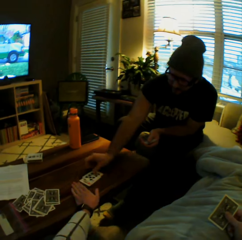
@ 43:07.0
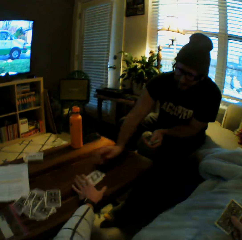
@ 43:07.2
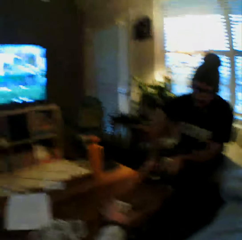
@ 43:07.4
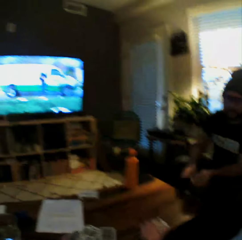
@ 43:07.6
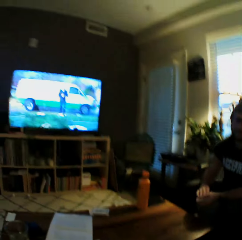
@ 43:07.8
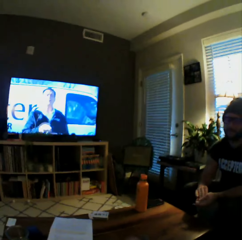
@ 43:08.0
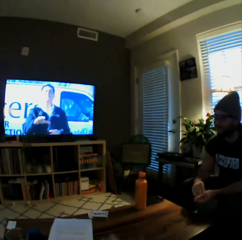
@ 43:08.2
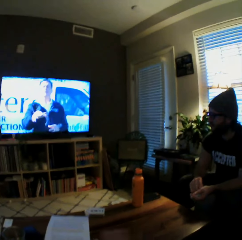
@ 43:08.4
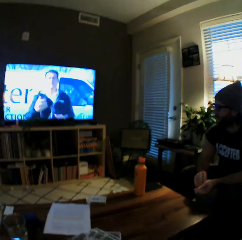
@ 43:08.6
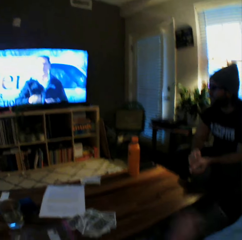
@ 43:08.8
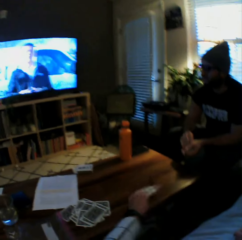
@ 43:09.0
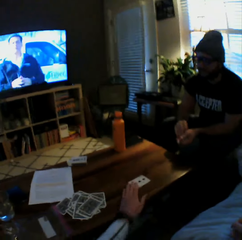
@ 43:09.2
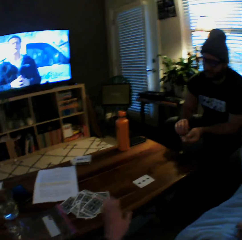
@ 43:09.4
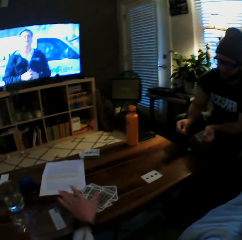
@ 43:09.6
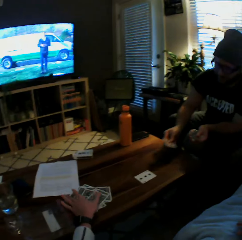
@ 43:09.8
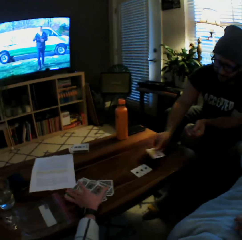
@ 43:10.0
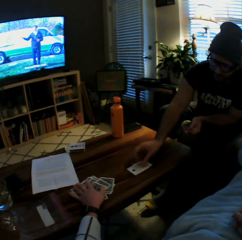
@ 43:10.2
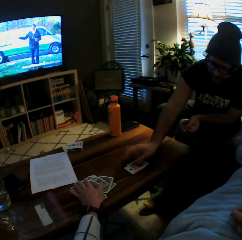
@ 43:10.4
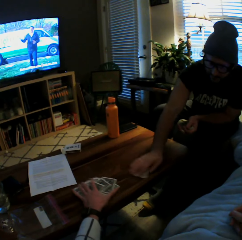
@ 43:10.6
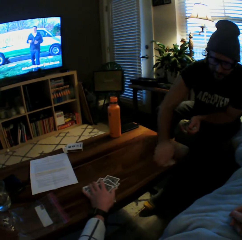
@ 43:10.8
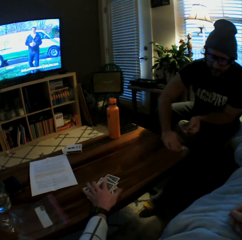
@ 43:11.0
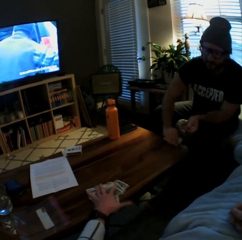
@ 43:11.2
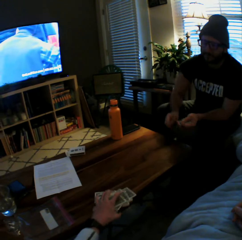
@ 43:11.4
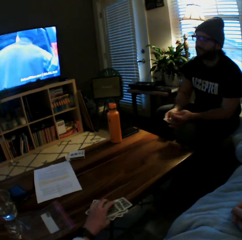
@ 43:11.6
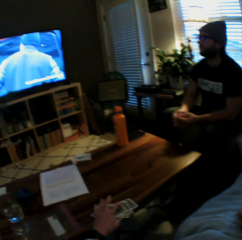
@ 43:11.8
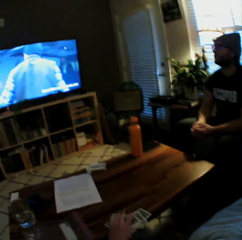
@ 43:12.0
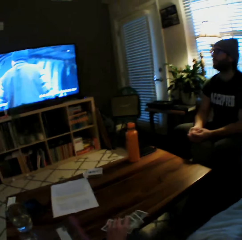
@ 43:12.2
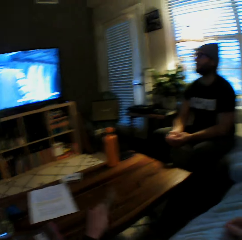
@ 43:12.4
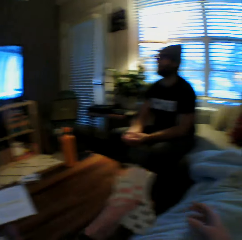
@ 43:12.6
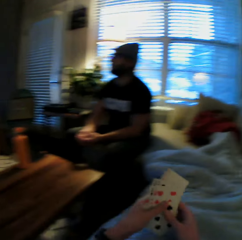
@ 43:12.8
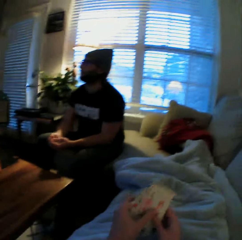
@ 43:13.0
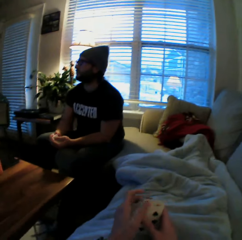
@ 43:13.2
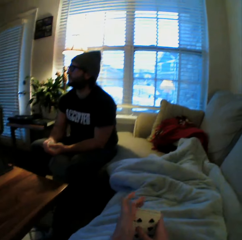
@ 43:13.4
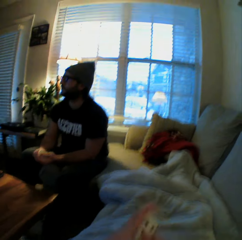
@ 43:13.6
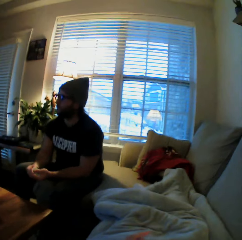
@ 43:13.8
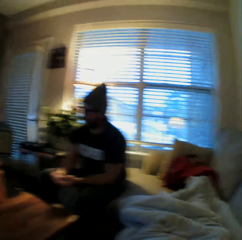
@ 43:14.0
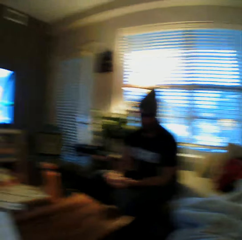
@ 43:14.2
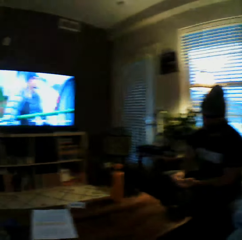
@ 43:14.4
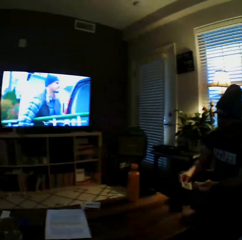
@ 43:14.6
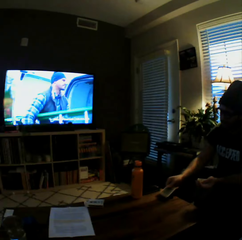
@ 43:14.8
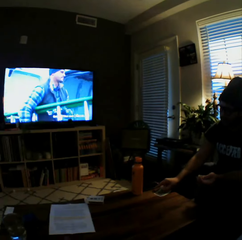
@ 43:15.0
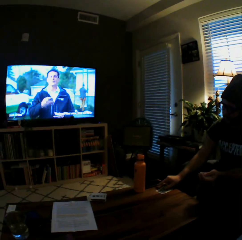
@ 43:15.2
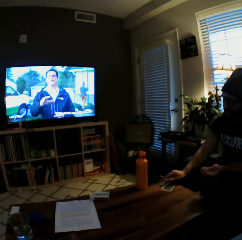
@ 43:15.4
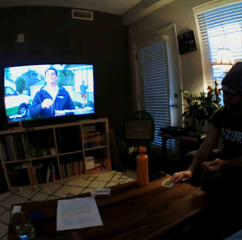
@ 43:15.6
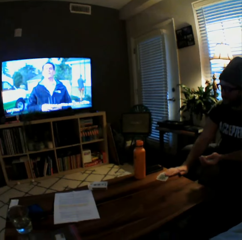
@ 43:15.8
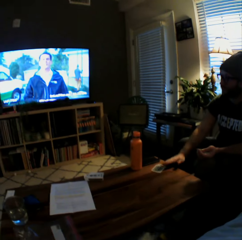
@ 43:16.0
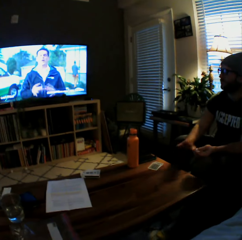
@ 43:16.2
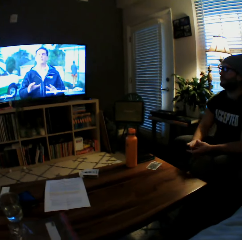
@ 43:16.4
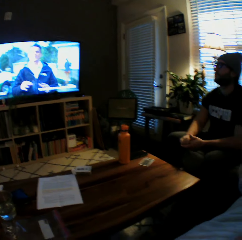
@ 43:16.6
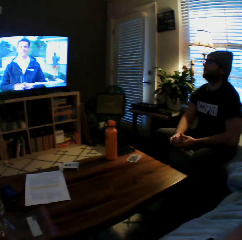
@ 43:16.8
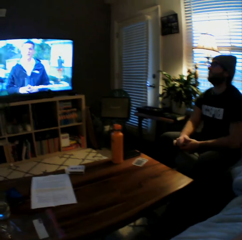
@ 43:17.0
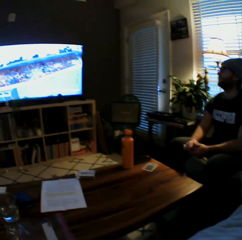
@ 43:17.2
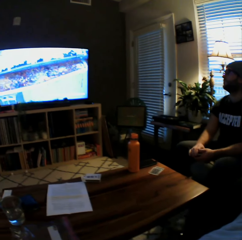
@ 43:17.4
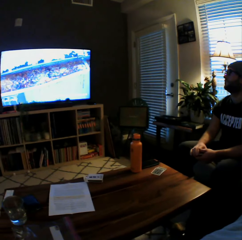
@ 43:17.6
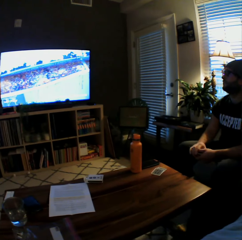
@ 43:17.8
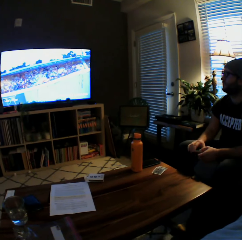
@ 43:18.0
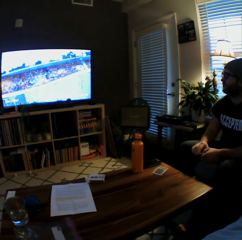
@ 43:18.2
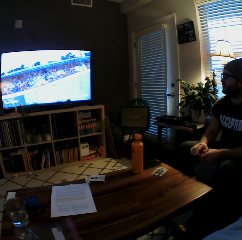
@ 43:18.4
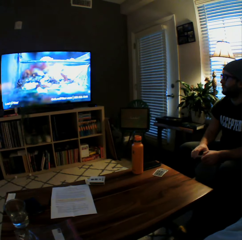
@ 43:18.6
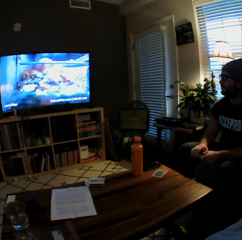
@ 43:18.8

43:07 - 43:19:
The camera wearer collects the cards and places the cards aside. She plays another card on the table with her left hand. The man plays another card on the table with his left hand and picks the cards from the table with his left hand. The camera wearer holds the cards. She picks the cards from the table with her left hand and transfers the cards from her left hand to her right hand. The man drops the cards on the table with his left hand. The camera wearer watches television.

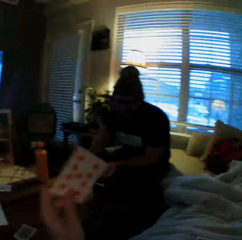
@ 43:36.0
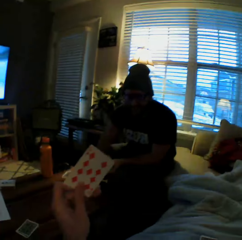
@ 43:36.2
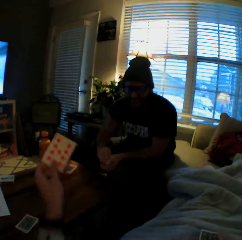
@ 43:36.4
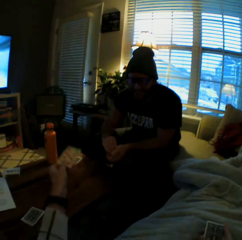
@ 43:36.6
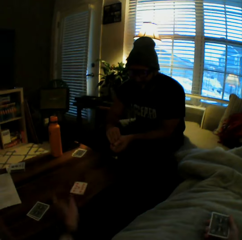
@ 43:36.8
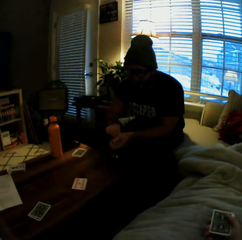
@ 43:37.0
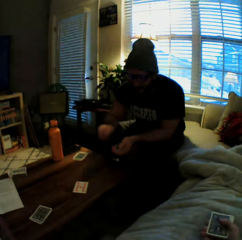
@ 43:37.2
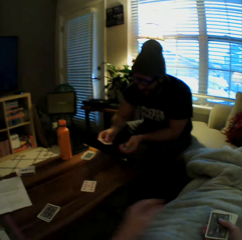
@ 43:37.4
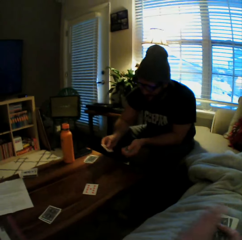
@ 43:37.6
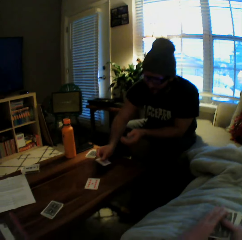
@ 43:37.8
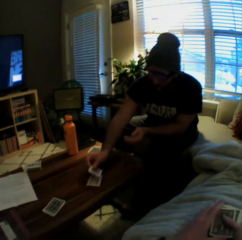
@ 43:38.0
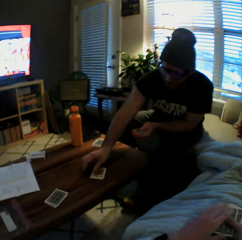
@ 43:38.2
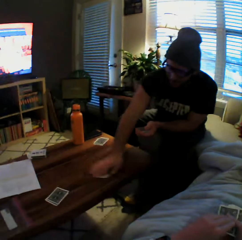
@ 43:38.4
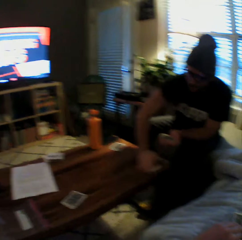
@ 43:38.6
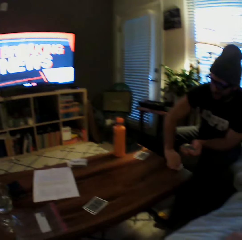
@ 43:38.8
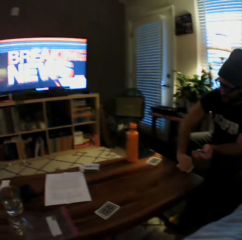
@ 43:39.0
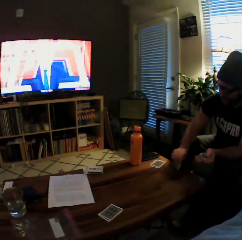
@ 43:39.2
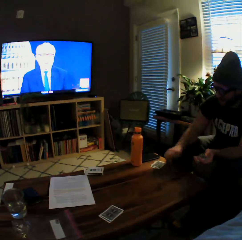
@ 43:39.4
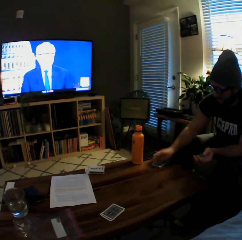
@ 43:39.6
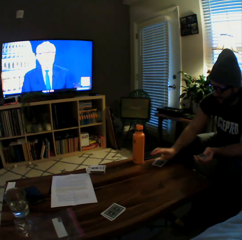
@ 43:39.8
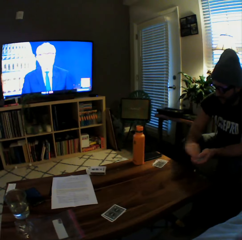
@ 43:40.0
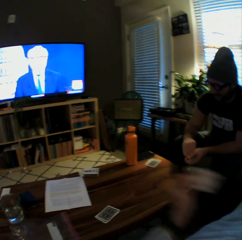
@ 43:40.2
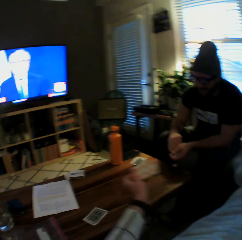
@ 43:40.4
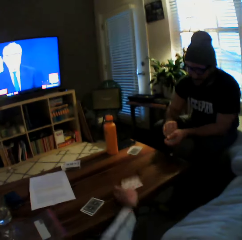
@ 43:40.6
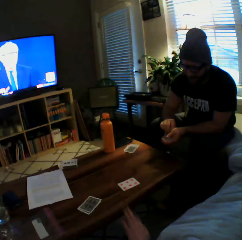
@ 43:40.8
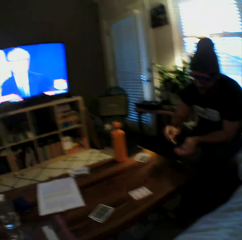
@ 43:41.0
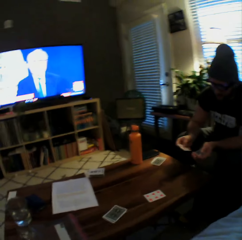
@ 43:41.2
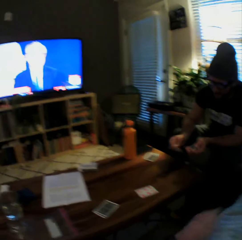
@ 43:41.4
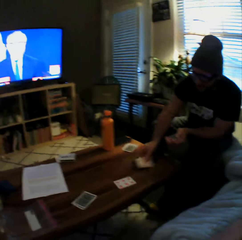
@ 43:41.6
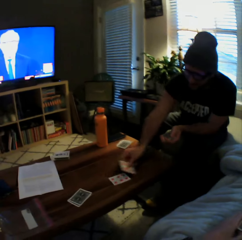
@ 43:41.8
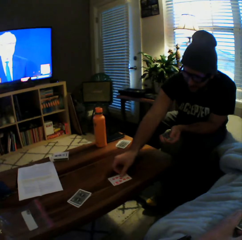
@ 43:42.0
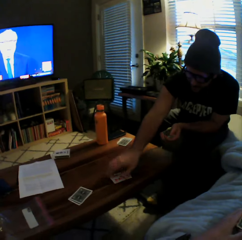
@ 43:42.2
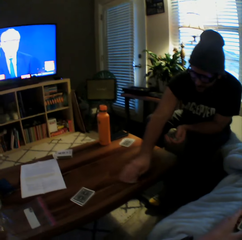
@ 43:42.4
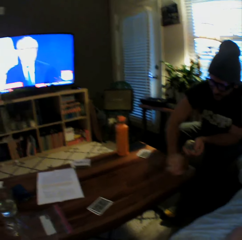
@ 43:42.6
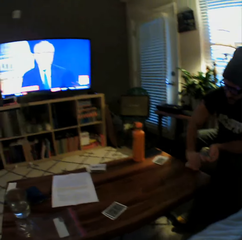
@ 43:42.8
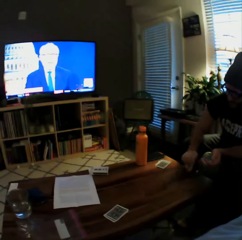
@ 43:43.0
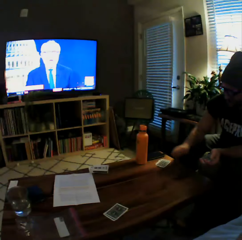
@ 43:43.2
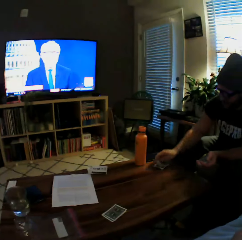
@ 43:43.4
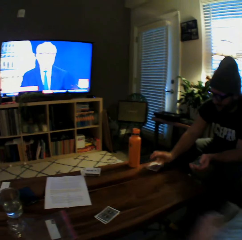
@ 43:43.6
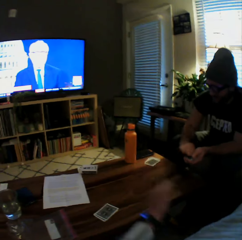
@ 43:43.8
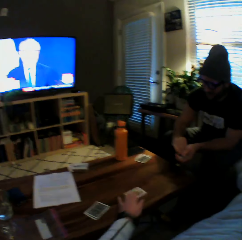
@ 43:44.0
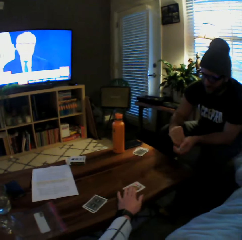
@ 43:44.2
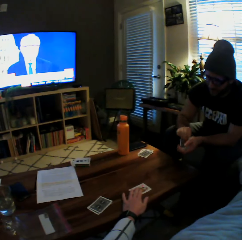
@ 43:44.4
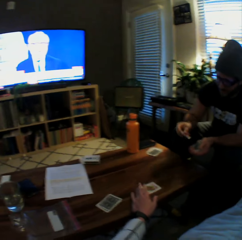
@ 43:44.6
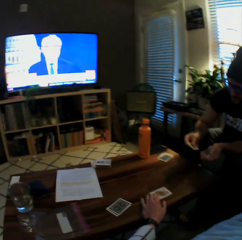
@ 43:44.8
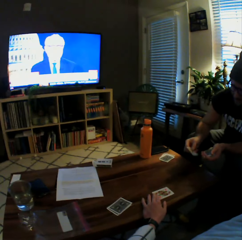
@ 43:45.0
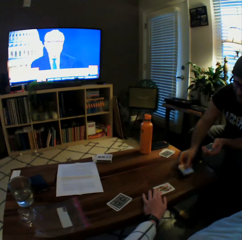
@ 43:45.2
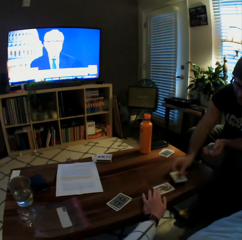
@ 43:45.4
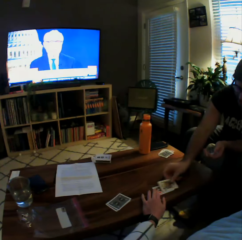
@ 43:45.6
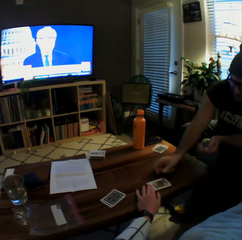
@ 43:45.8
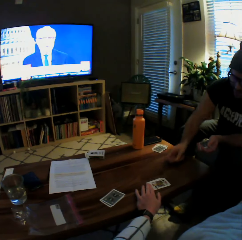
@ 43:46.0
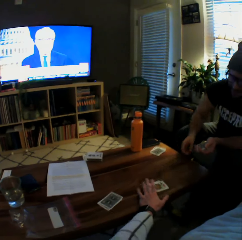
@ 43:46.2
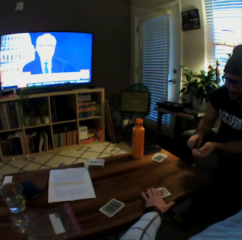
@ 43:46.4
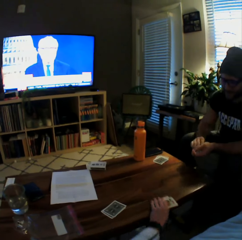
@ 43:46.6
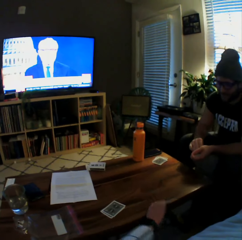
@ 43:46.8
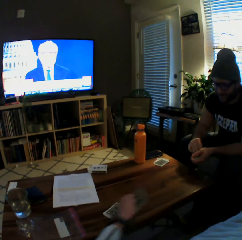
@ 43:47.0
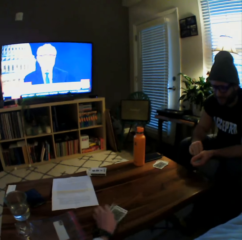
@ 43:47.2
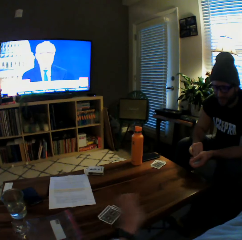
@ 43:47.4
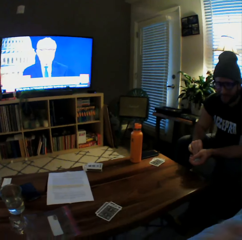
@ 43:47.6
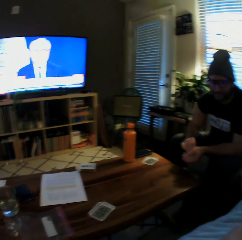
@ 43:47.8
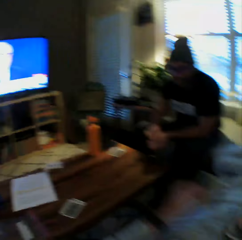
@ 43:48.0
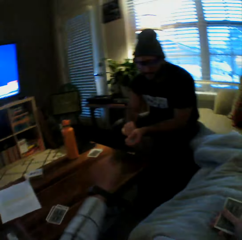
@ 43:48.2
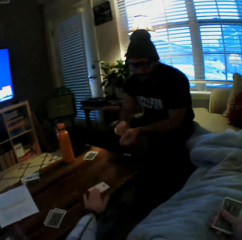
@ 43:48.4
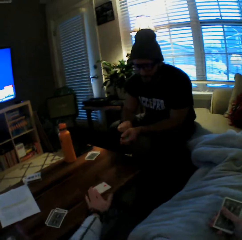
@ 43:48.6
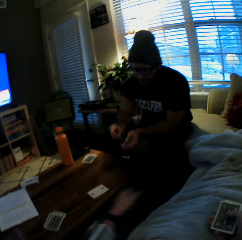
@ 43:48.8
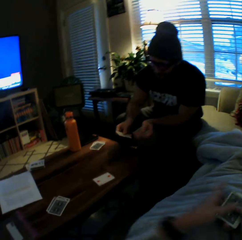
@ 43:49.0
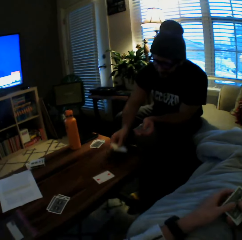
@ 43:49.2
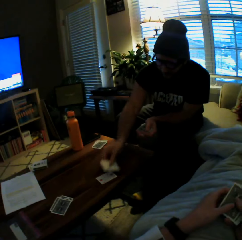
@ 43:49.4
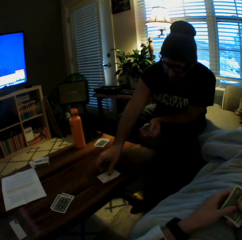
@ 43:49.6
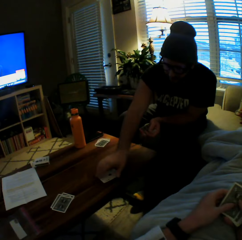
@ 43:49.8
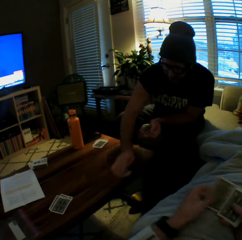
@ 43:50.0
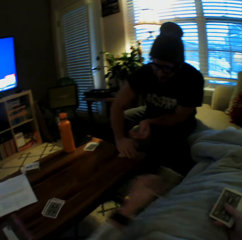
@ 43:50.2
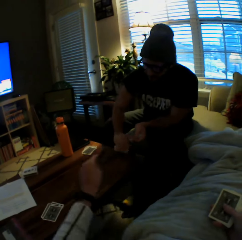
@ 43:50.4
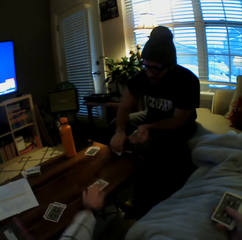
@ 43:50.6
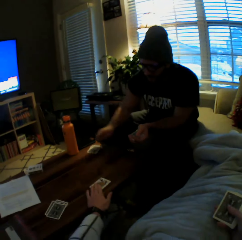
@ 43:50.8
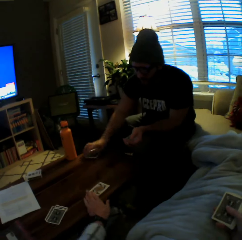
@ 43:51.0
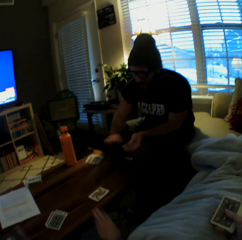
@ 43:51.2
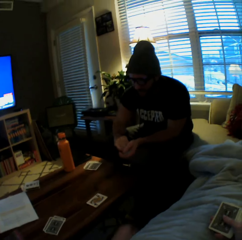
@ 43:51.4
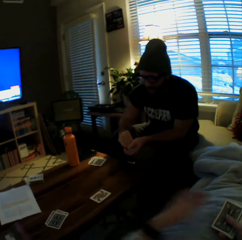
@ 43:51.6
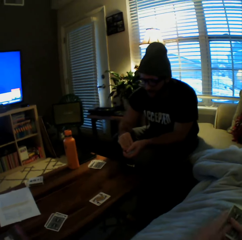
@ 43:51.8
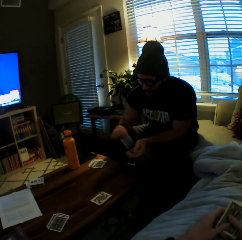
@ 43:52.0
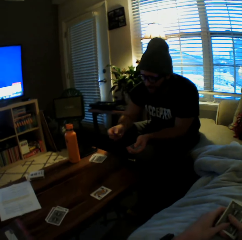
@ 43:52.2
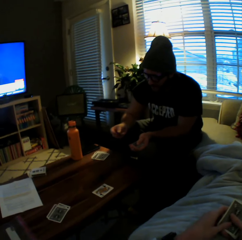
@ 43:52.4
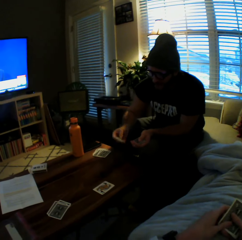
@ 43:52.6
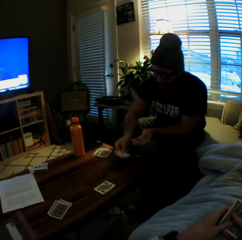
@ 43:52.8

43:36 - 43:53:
The man drops the cards on the table with his left hand. The camera wearer talks to the man. She plays another card on the table with her left hand. The man plays another card on the table with his left hand, picks the cards from the table with his left hand, and drops the cards on the table with his left hand. The camera wearer plays another card on the table with her left hand. The man plays another card on the table with his left hand, picks the cards from the table with his left hand, and drops the cards on the table with his left hand. The camera wearer plays another card on the table with her left hand. The man plays another card on the table with his left hand. The camera wearer picks the cards from the table with her left hand, drops the cards on the table with her left hand, and plays another card on the table with her left hand. The man plays another card on the table with his left hand and picks the cards from the table with his left hand. The camera wearer plays another card on the table with her left hand. The man drops the cards on the table with his left hand. The man speaks to the camera wearer.
